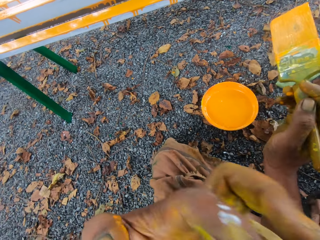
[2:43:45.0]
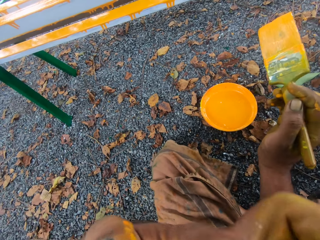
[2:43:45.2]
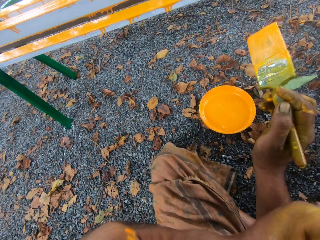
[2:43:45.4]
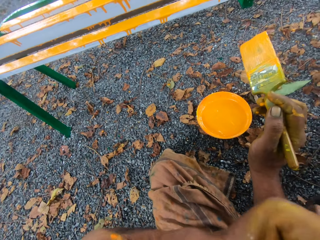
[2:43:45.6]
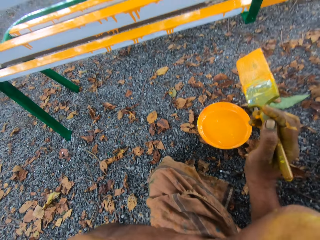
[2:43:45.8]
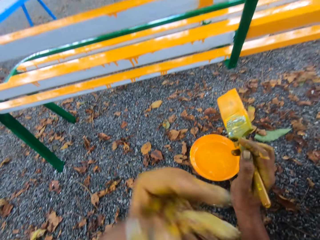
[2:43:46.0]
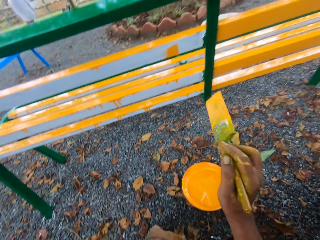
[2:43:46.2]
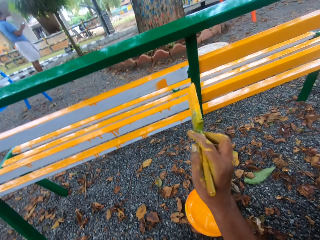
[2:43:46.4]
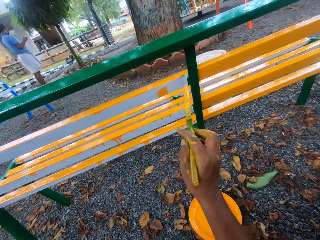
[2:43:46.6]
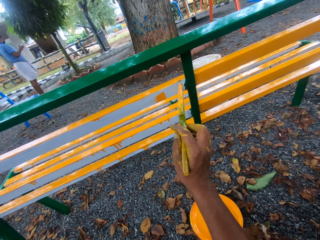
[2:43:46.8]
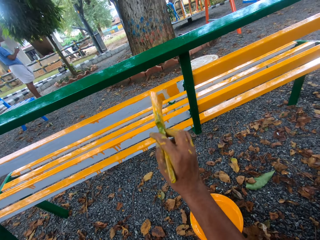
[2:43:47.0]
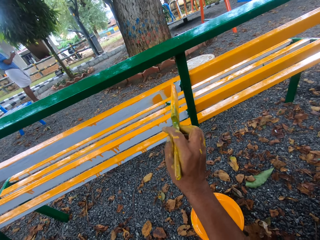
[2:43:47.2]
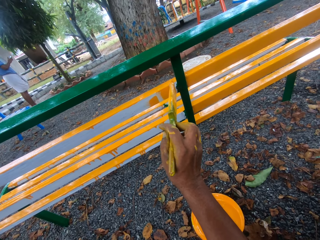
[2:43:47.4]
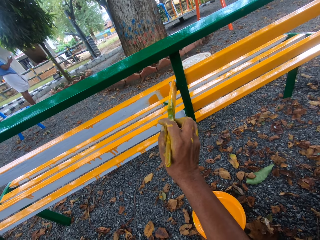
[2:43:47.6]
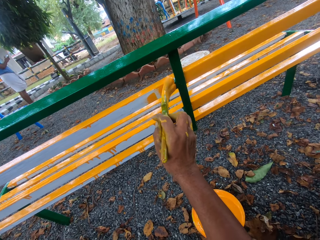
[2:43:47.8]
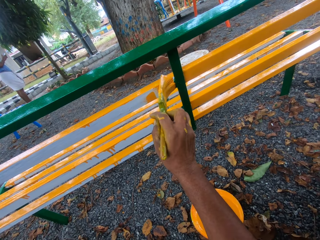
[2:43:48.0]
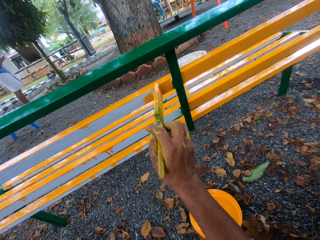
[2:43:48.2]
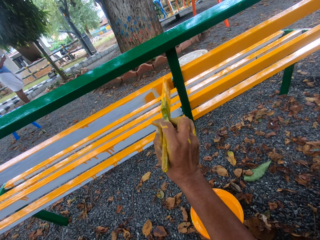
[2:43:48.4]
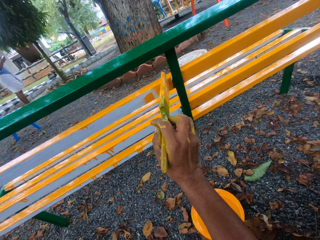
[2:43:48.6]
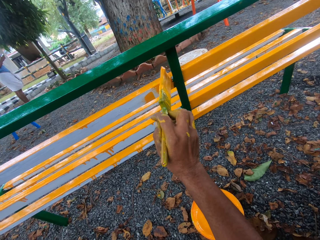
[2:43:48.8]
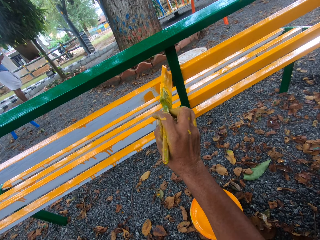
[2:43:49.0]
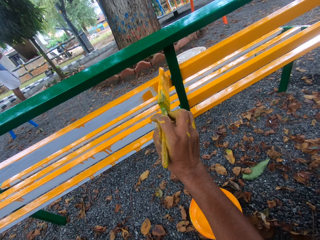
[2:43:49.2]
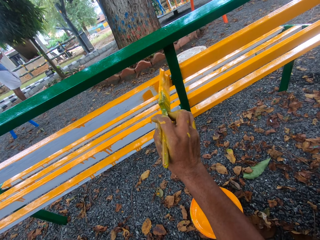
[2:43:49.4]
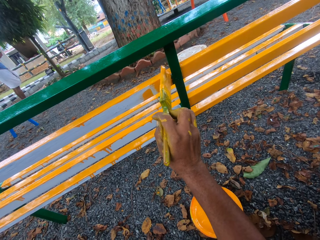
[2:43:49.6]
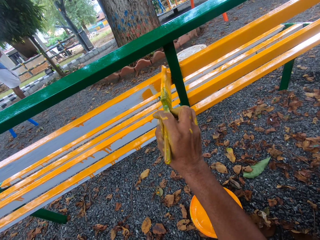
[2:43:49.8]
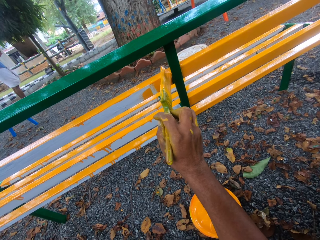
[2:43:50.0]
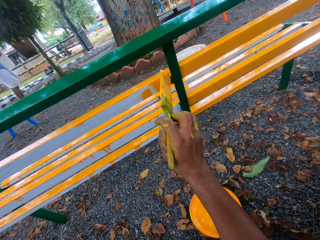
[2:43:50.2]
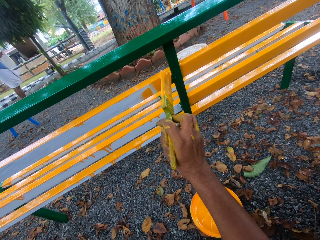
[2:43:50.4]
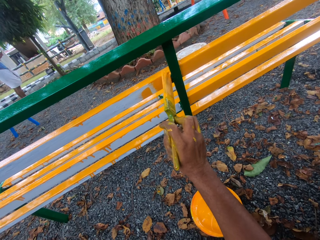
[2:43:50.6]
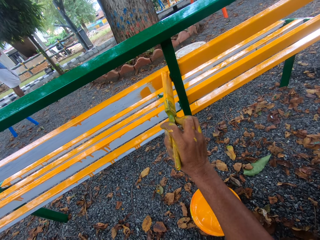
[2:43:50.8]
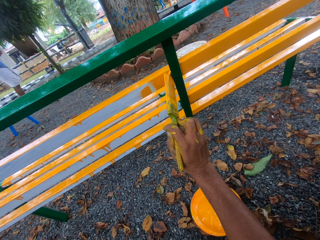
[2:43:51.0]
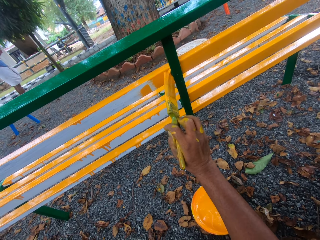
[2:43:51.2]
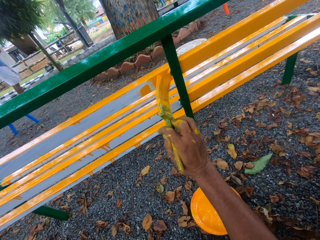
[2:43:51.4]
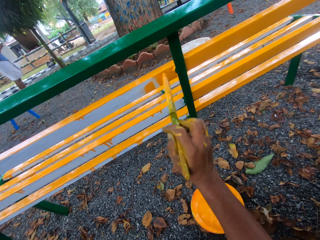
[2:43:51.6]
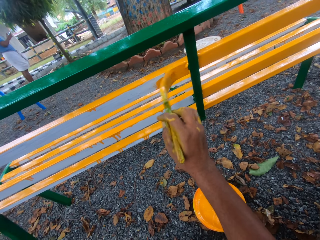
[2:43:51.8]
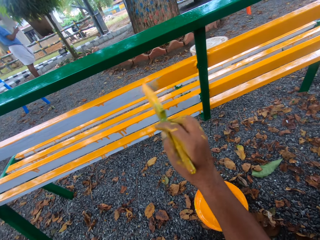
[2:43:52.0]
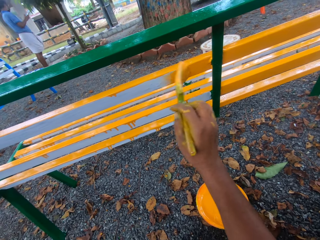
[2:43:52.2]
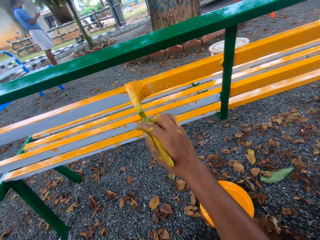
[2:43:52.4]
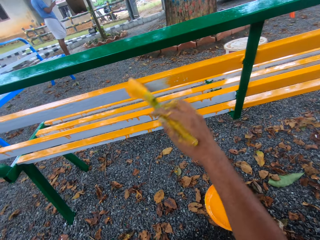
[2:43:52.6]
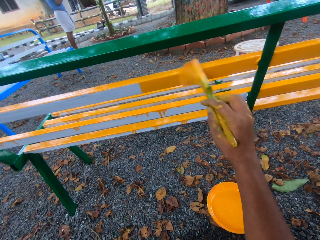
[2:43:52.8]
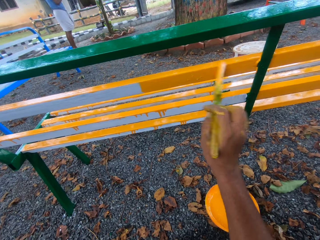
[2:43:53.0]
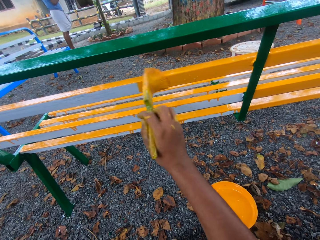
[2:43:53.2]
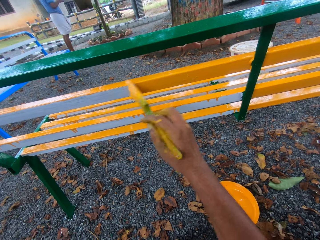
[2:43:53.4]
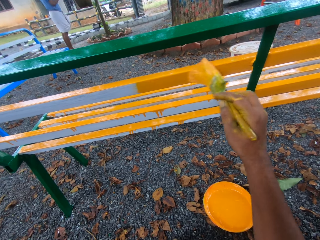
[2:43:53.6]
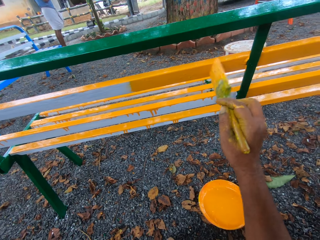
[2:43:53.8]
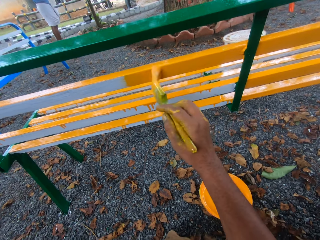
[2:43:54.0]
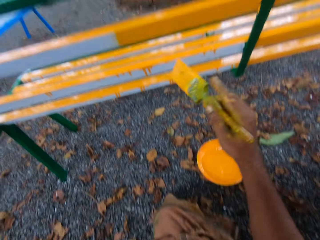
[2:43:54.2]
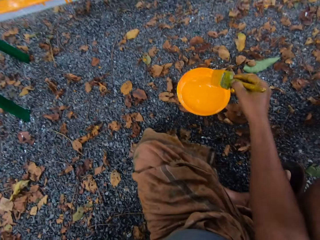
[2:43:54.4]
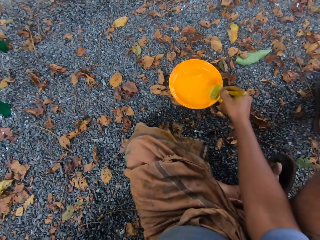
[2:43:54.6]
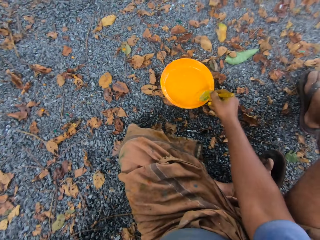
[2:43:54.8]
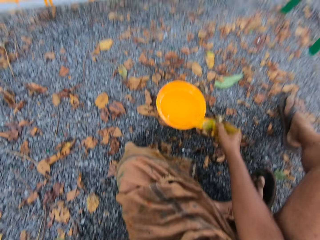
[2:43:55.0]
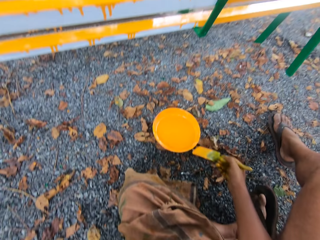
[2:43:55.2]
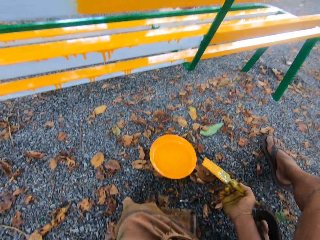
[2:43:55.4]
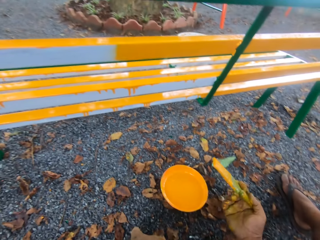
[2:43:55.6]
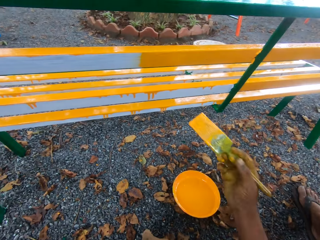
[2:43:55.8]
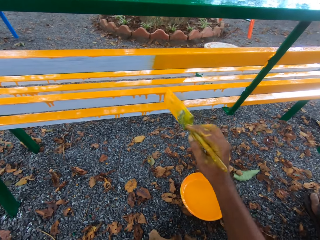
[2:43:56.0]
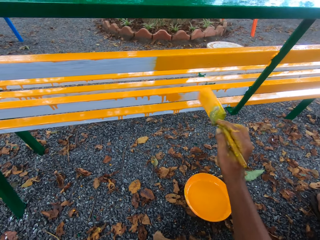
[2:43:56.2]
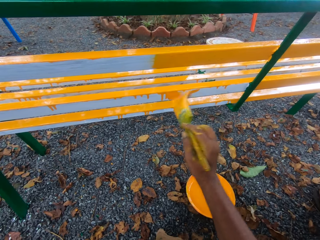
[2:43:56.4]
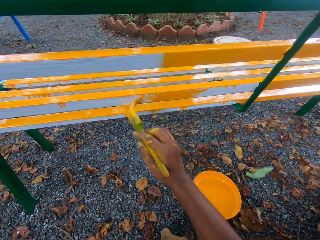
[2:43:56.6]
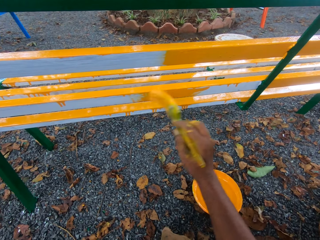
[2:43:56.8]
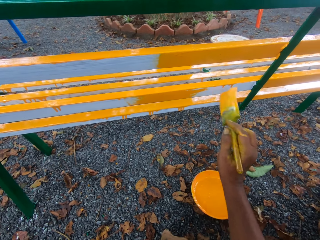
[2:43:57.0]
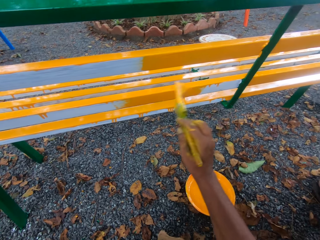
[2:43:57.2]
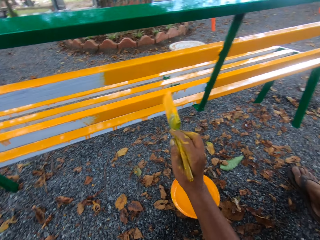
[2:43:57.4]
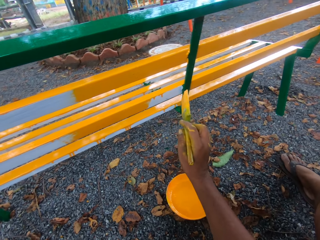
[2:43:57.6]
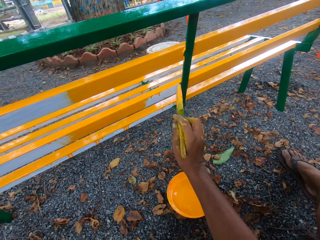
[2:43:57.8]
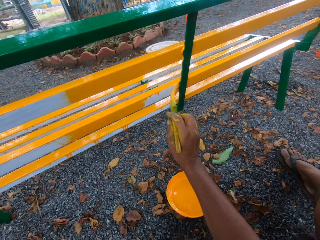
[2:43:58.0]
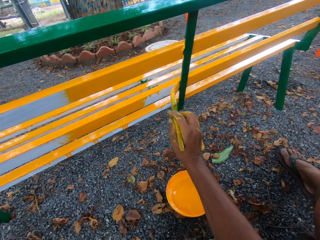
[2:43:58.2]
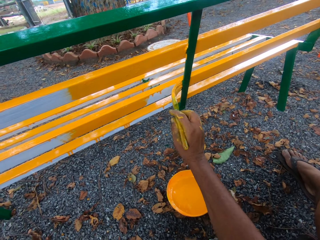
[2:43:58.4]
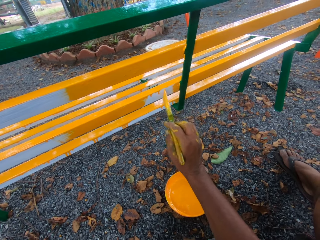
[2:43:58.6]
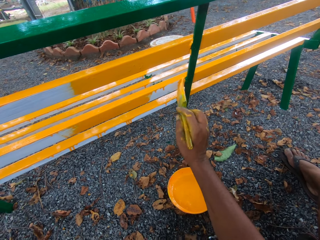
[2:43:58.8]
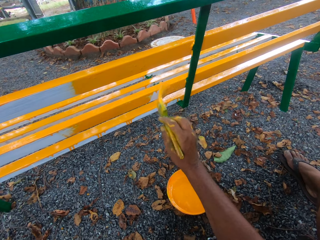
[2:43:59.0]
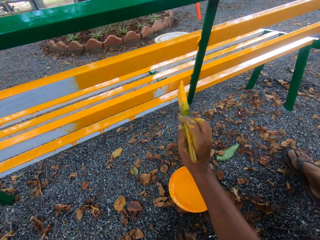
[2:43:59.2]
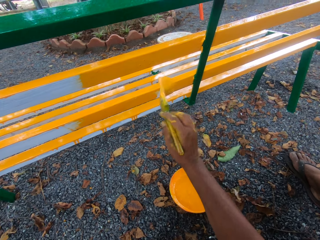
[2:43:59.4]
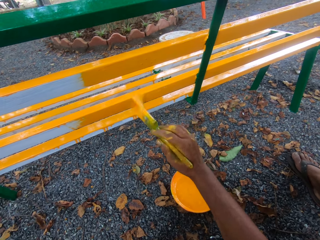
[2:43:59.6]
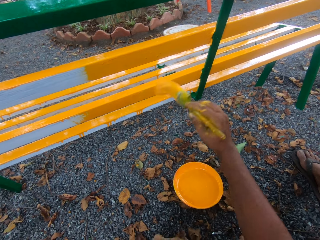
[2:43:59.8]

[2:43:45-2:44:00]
The camera wearer moves the hand to the face. They paint the bench with the brush. They paint the bench with the brush repeatedly. They scoop paint in a paint tray with a paint brush. They paint the bench with the paint brush.

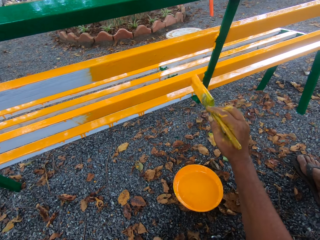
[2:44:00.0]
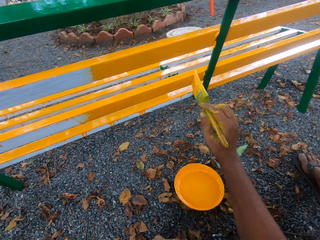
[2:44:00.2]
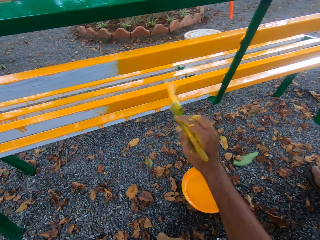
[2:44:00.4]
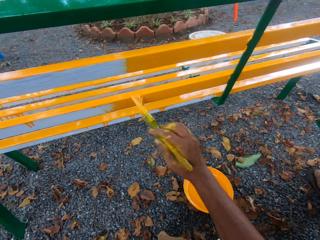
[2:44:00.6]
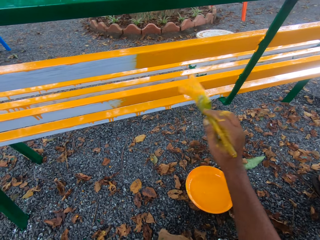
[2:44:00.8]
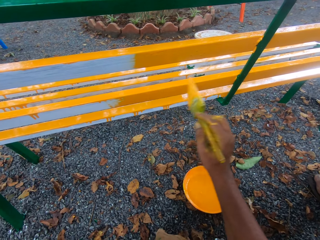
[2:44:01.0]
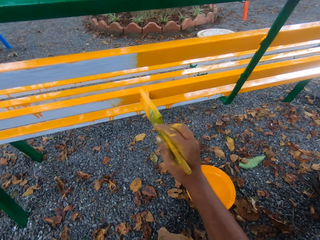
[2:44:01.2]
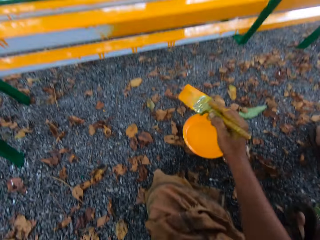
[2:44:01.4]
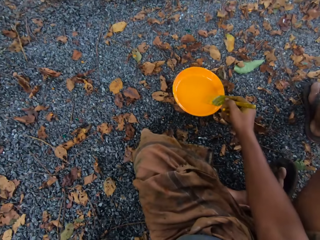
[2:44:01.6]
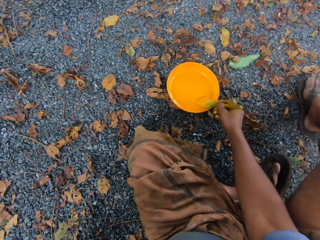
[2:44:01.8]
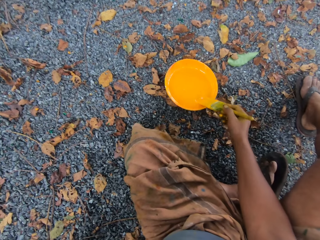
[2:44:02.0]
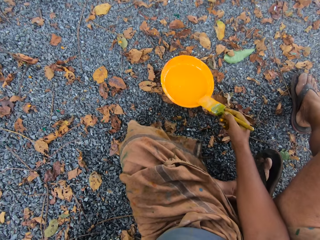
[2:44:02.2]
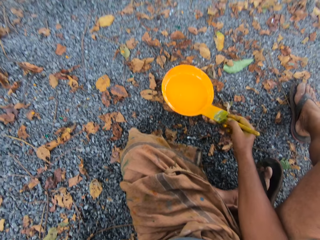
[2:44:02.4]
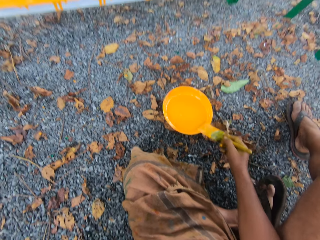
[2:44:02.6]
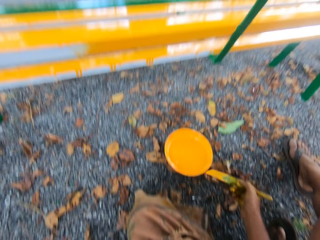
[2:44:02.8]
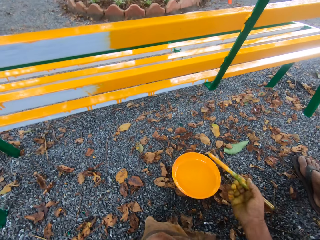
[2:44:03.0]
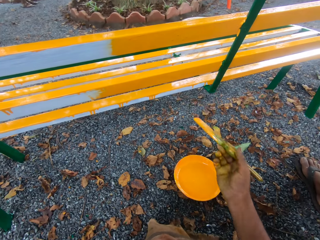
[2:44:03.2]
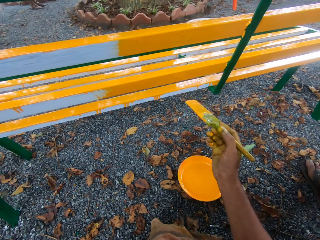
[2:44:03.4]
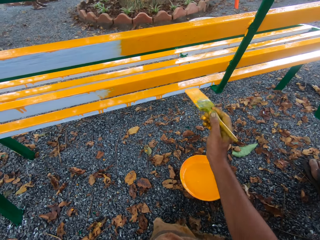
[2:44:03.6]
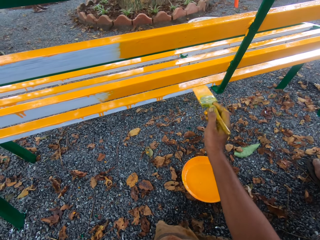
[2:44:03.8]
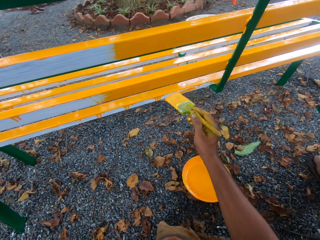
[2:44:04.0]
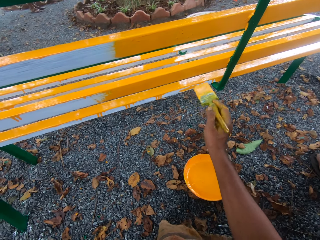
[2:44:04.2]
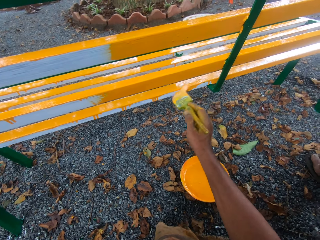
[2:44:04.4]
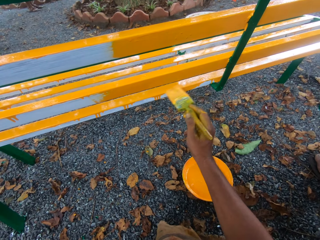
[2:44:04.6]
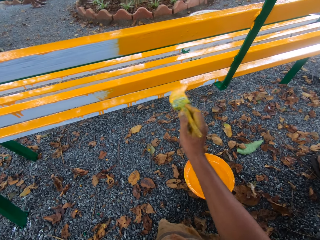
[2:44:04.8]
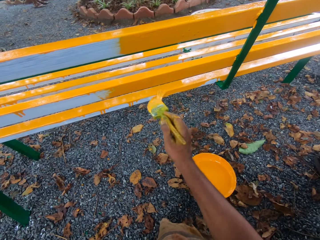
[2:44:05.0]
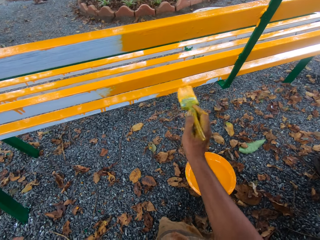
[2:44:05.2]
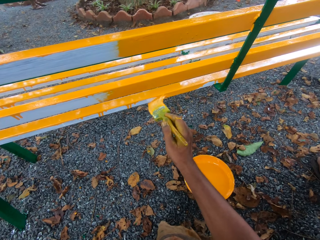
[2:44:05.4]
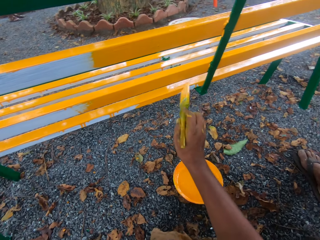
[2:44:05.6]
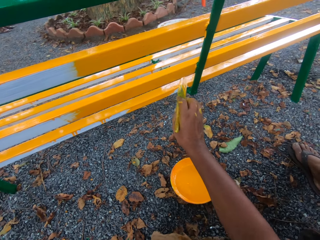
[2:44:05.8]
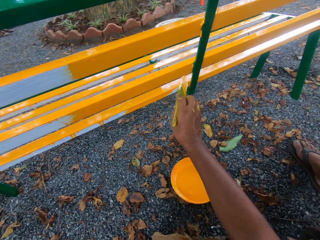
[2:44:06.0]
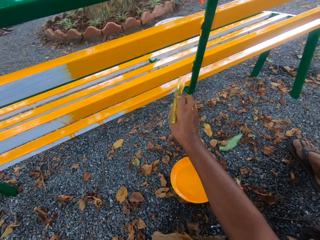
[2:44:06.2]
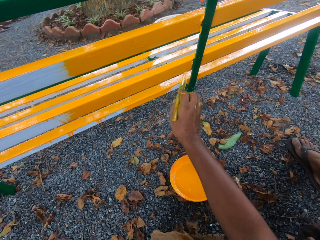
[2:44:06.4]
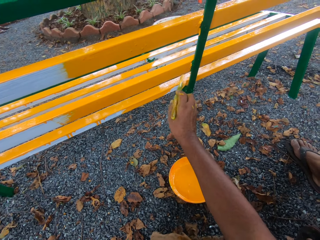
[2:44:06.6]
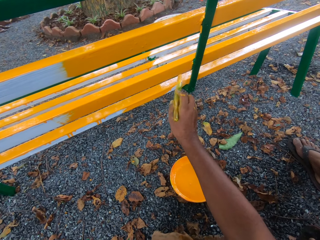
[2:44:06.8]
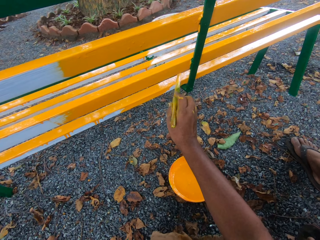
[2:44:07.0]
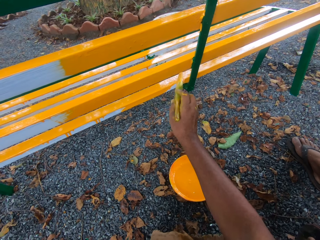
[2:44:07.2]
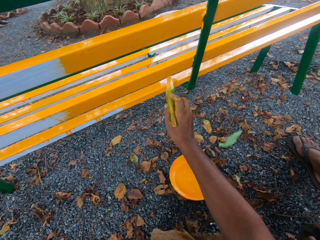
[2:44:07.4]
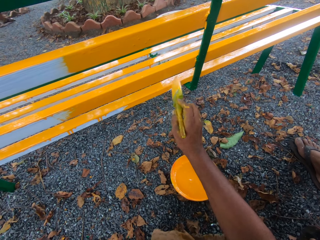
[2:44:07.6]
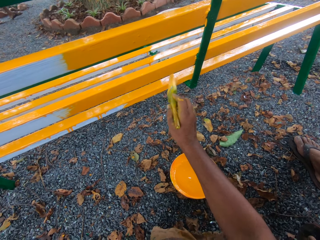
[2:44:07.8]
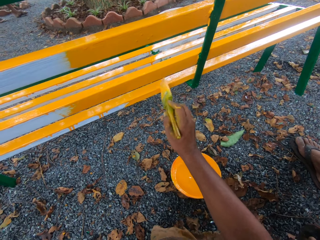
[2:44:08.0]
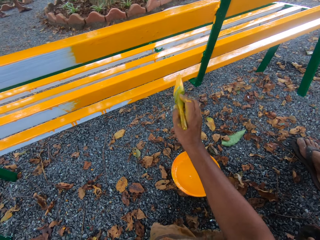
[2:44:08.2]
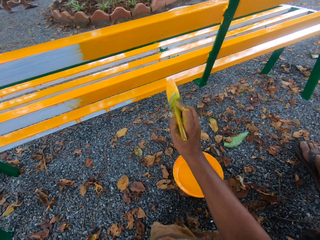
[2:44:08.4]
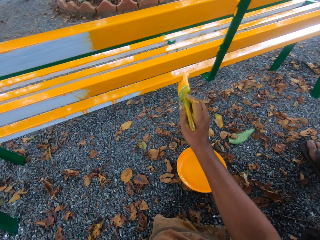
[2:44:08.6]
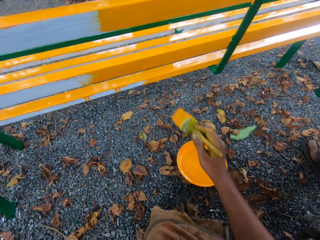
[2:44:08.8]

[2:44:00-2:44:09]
The camera wearer paints the bench with a brush. They scoop paint in a paint tray with a paint brush. They paint the bench with the paint brush. They paint the bench with the brush again.
